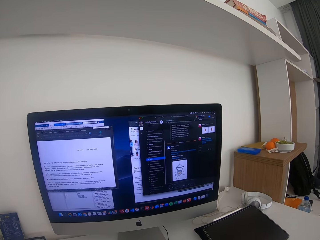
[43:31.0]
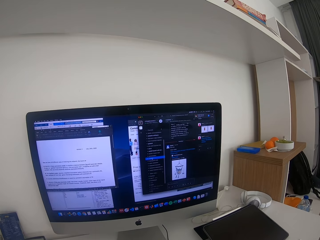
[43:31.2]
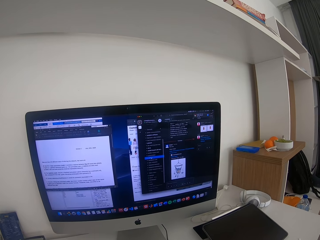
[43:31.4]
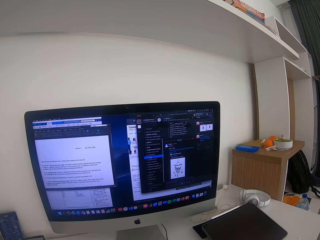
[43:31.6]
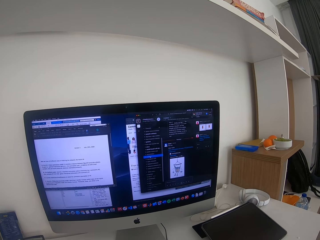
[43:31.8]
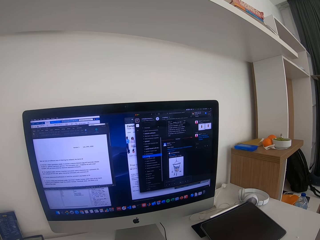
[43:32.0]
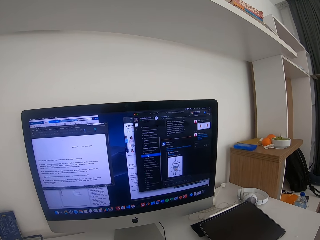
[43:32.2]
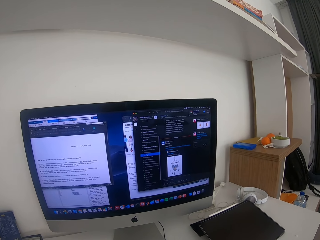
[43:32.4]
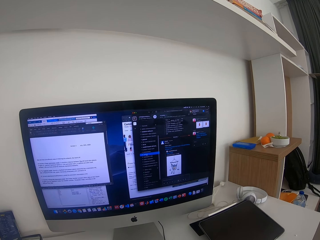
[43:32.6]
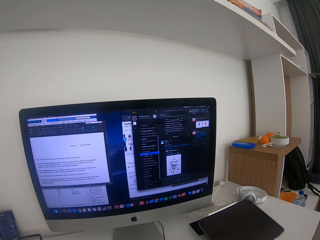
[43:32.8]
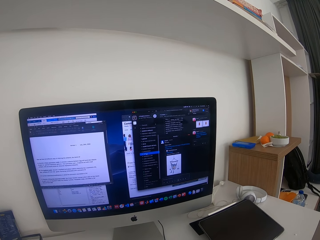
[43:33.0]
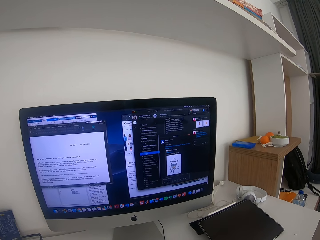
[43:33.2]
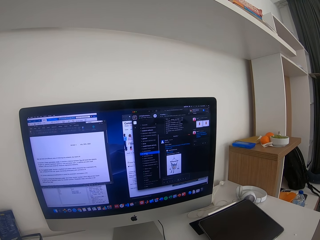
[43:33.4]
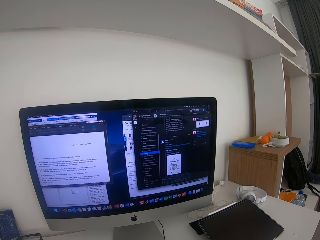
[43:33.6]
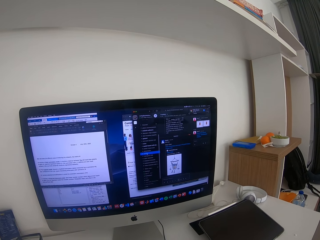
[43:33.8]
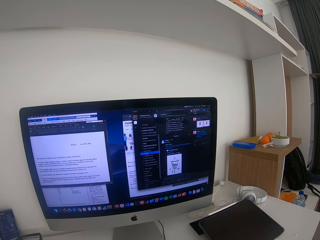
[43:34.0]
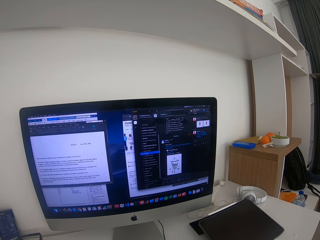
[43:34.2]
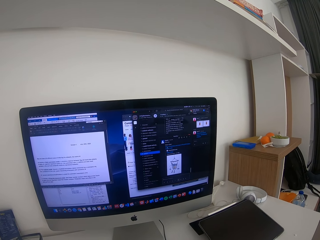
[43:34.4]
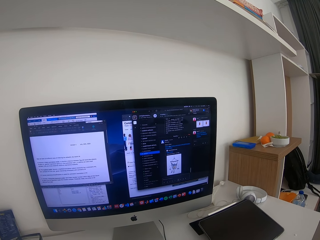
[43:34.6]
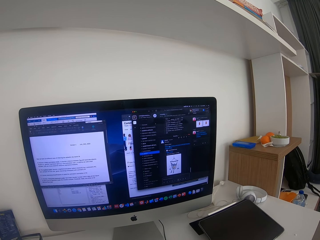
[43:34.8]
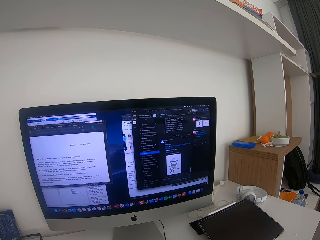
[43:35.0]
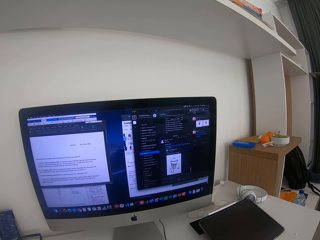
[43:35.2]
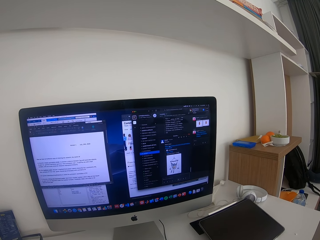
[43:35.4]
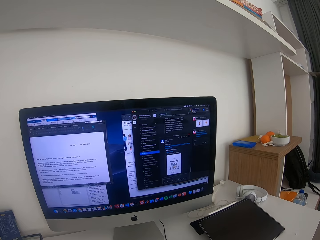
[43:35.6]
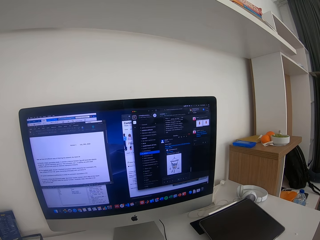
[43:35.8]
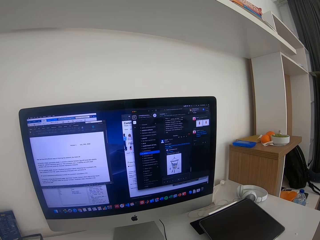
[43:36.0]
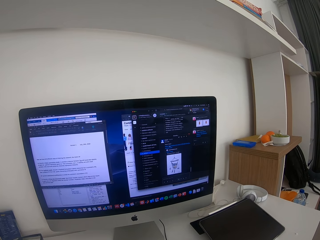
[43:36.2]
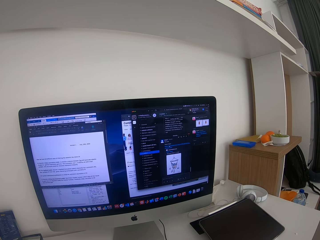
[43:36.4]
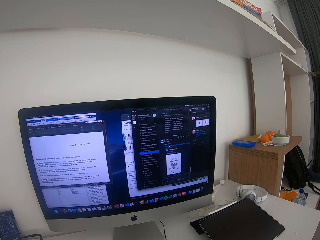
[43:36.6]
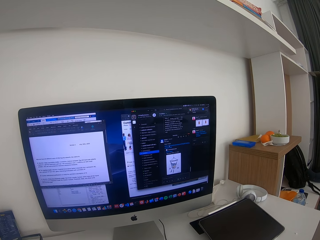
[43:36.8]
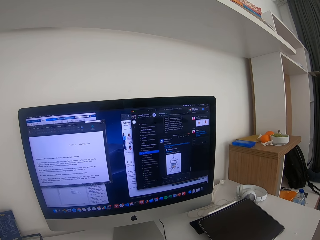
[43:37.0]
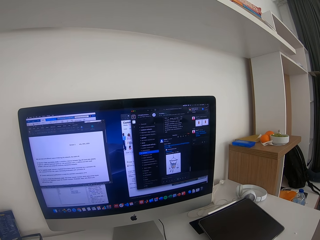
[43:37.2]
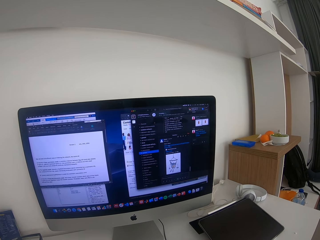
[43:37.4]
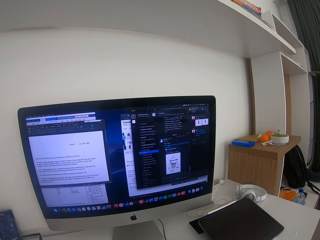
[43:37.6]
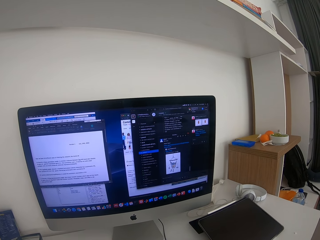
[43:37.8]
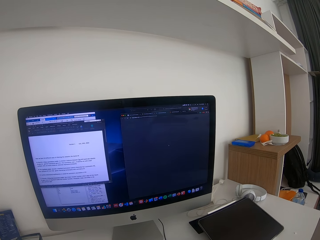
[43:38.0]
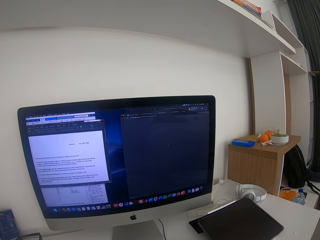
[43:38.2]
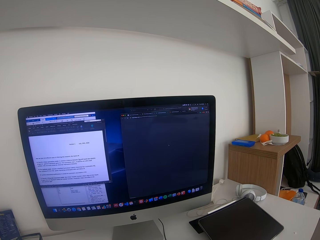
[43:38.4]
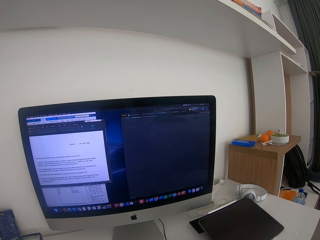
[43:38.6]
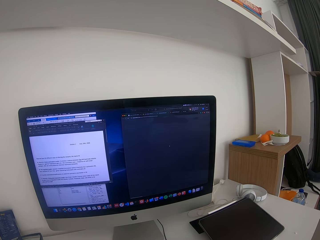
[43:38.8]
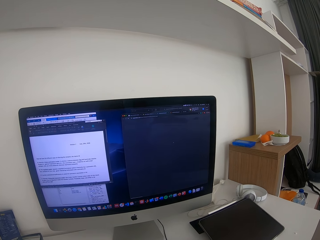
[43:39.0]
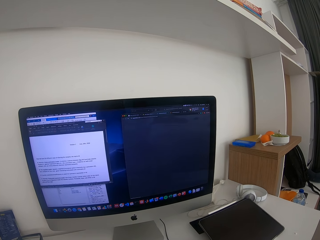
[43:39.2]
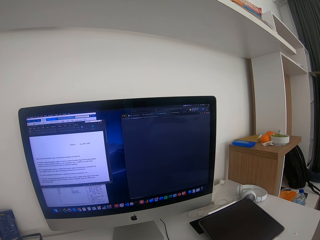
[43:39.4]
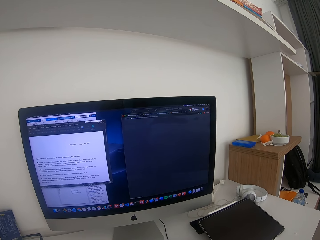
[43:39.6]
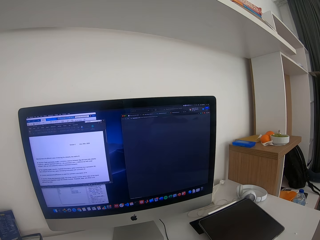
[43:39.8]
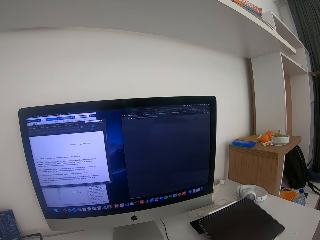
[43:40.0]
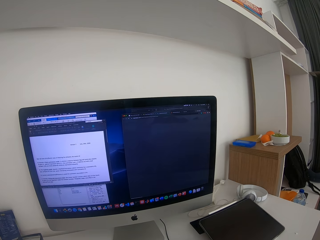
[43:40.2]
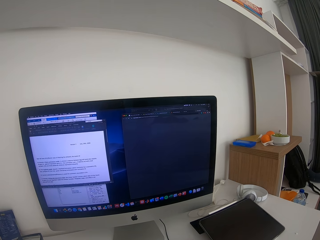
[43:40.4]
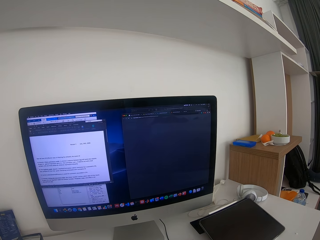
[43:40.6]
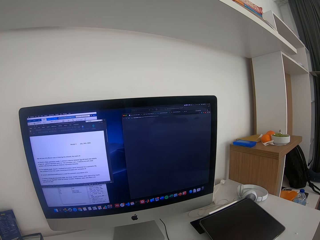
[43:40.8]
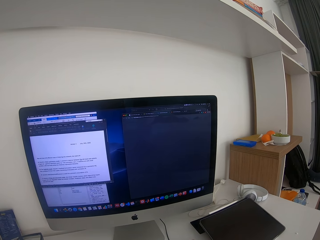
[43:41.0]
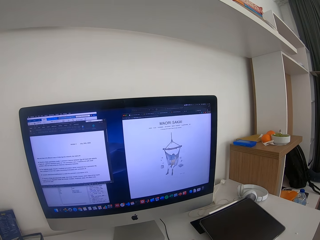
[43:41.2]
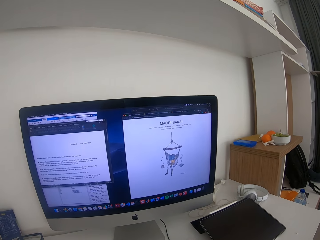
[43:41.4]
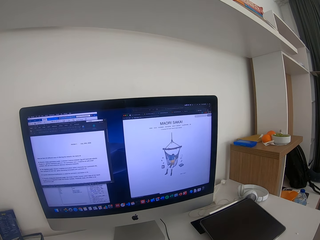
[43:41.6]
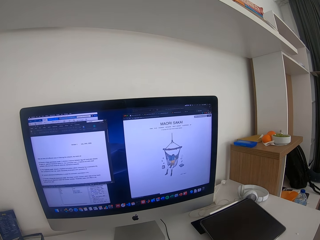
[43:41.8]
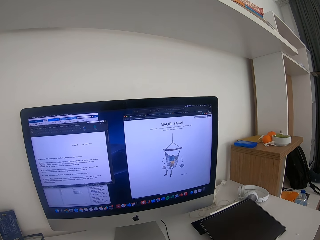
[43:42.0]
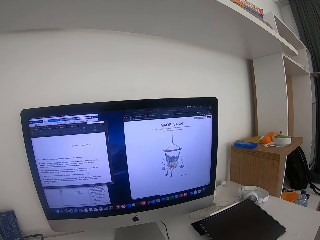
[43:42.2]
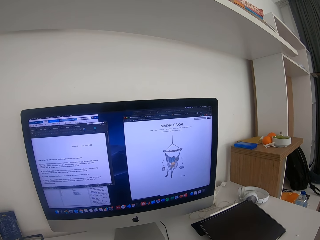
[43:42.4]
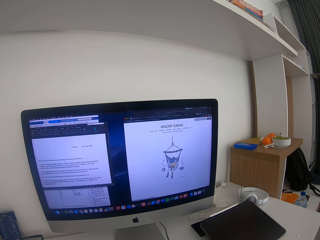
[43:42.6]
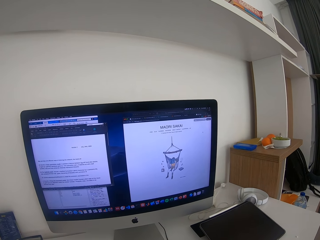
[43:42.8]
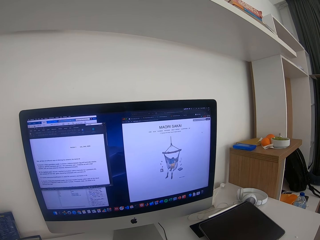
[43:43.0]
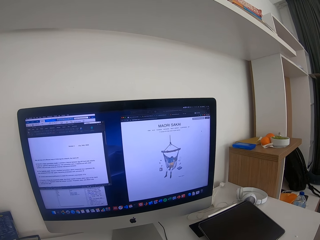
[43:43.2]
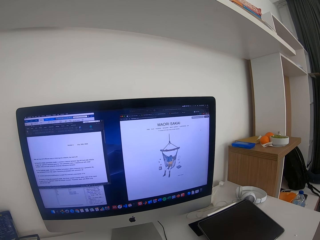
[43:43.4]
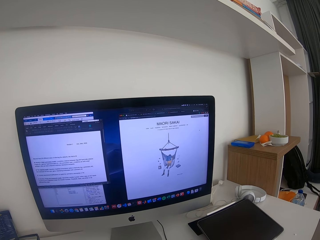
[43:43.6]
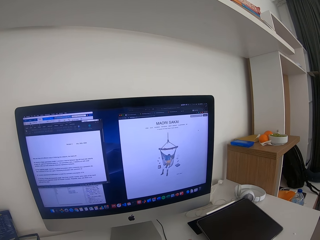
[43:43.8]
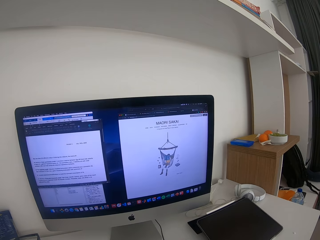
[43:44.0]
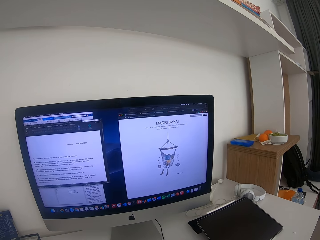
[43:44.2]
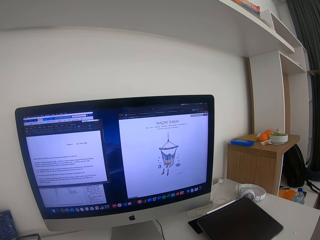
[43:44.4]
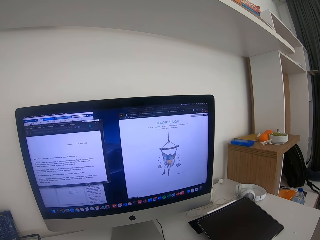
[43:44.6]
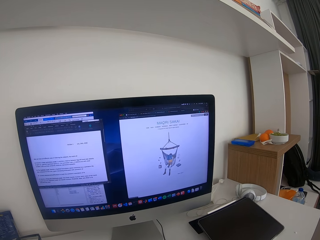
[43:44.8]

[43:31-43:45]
The camera wearer operates a desktop.

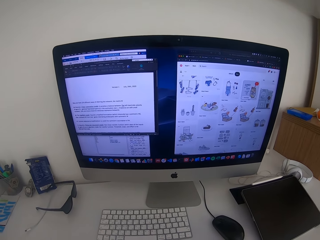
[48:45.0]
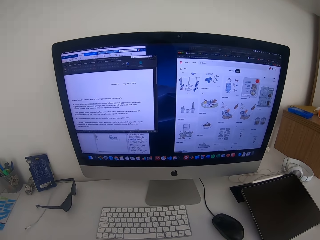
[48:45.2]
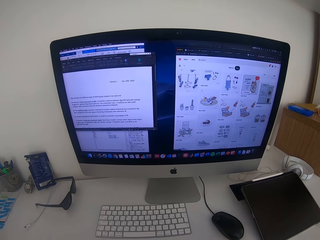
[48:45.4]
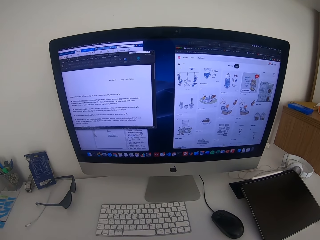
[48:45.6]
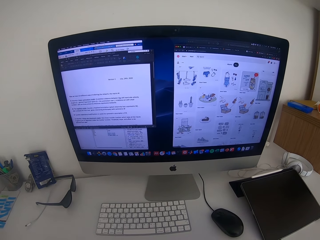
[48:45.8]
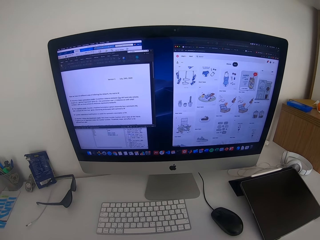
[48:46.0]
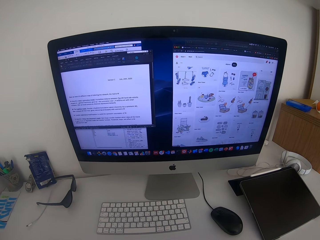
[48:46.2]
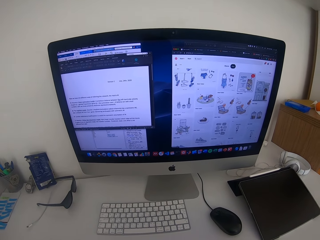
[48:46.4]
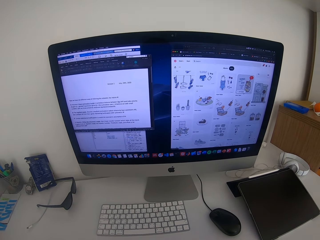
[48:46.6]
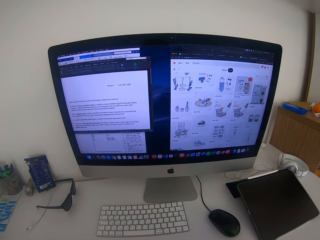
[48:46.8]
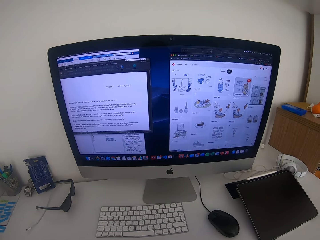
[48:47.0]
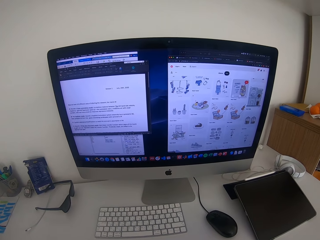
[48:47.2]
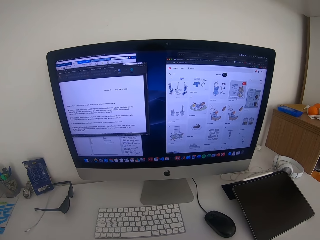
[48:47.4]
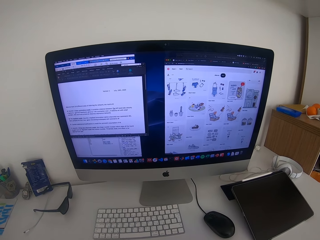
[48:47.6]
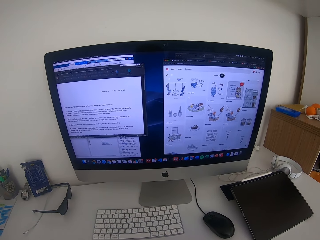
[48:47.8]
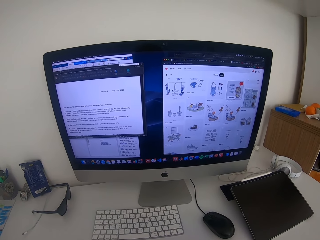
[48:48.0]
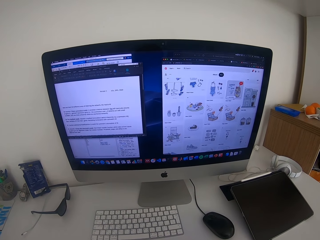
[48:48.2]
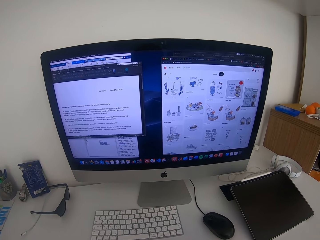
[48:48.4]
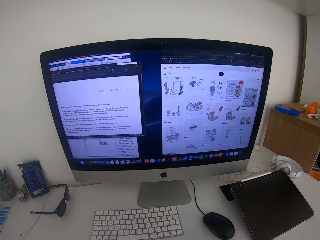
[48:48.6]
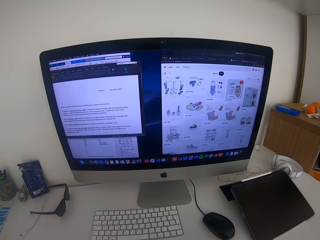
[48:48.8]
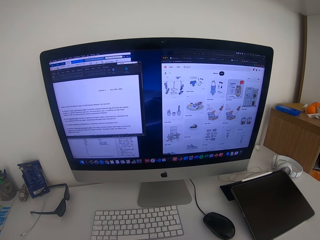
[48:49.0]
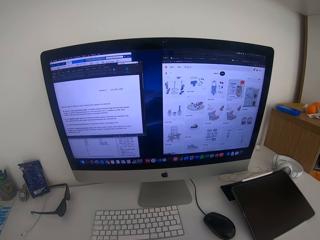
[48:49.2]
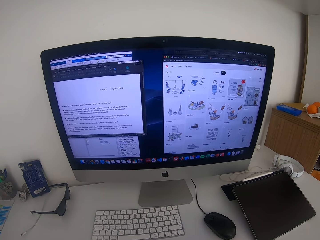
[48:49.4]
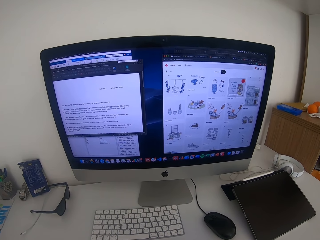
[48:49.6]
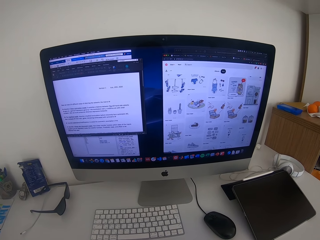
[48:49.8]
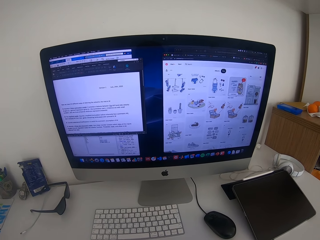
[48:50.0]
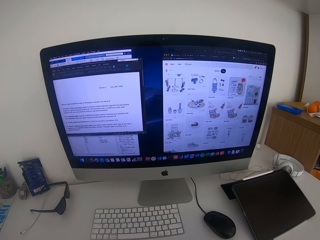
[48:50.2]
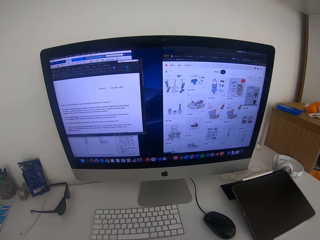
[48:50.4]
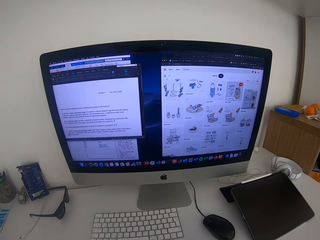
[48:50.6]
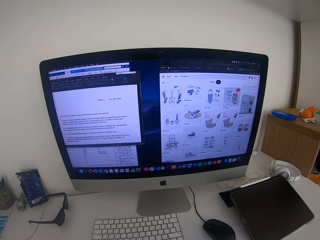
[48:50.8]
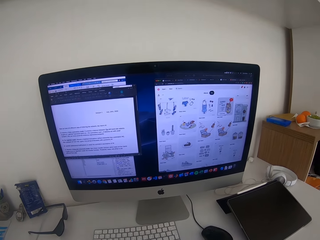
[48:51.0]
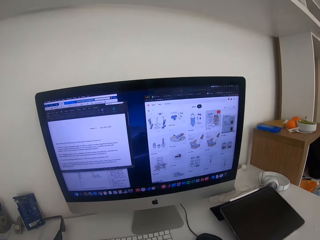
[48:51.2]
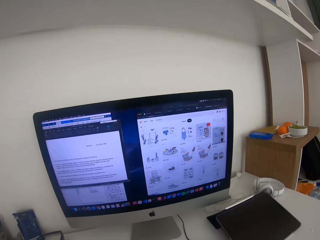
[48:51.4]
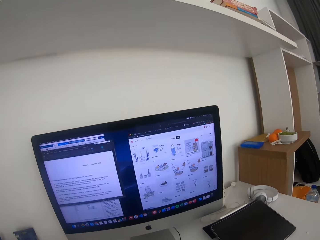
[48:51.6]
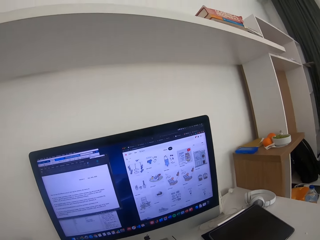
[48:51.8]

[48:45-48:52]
The camera wearer stares at a monitor.
